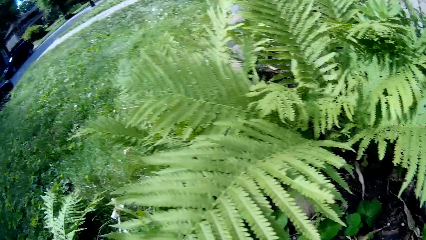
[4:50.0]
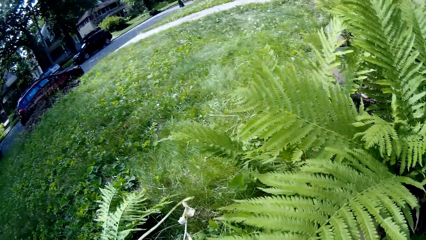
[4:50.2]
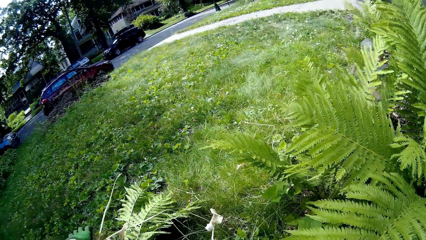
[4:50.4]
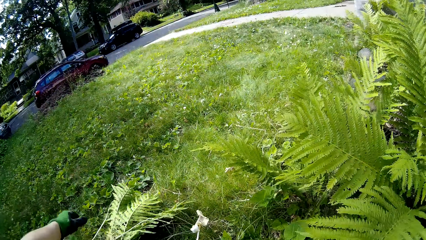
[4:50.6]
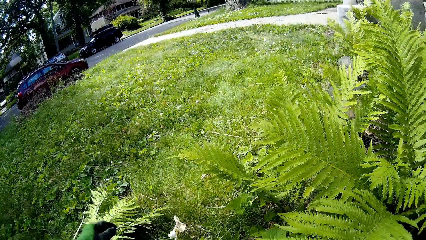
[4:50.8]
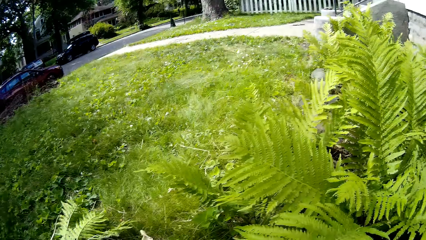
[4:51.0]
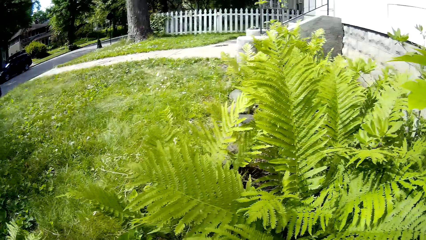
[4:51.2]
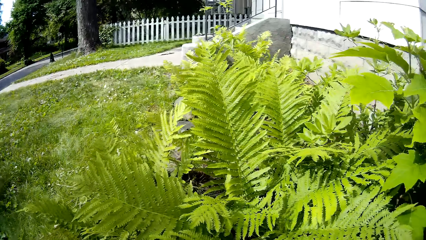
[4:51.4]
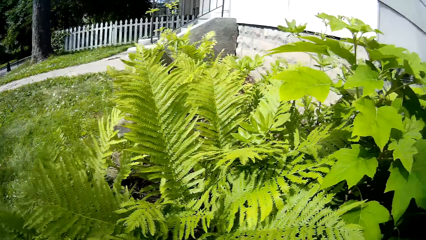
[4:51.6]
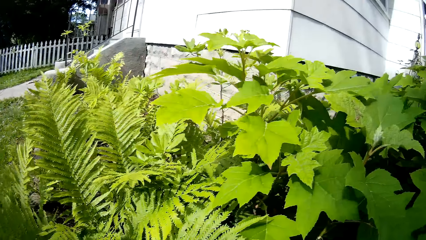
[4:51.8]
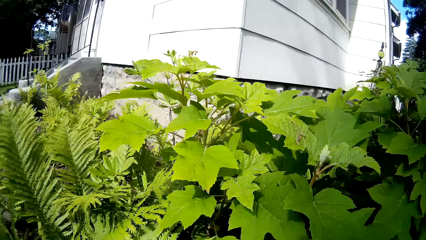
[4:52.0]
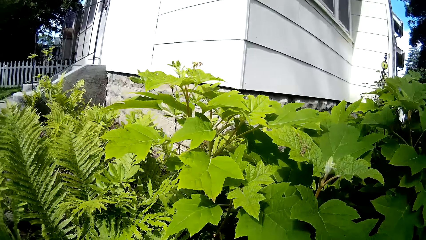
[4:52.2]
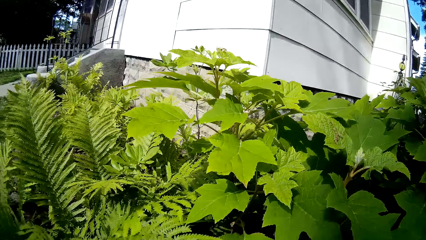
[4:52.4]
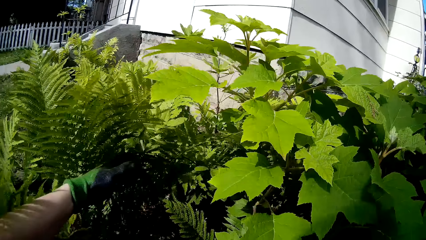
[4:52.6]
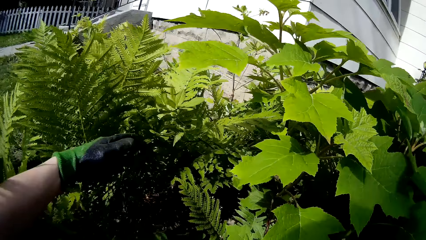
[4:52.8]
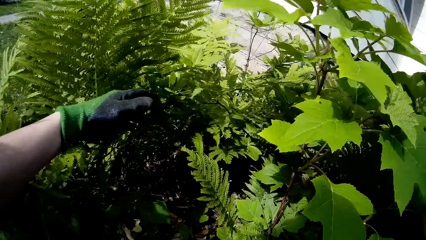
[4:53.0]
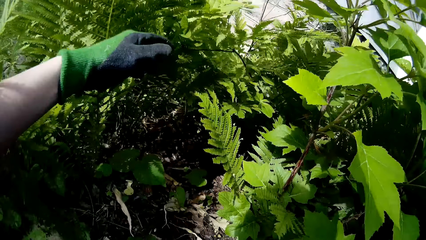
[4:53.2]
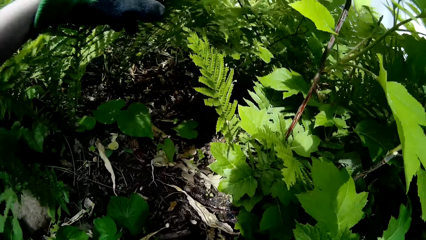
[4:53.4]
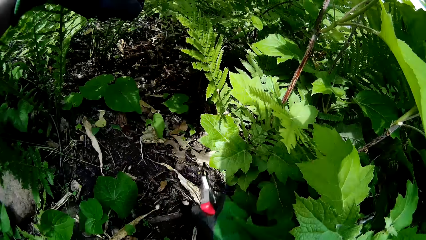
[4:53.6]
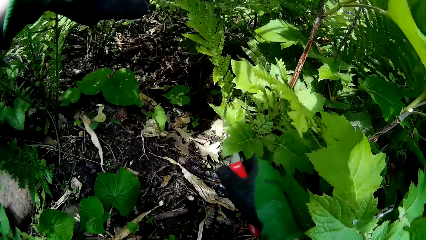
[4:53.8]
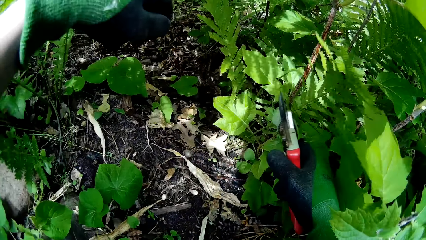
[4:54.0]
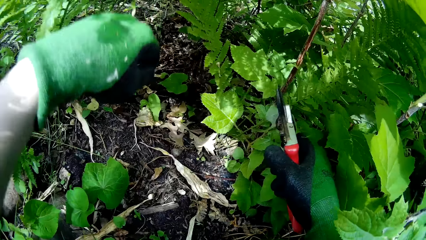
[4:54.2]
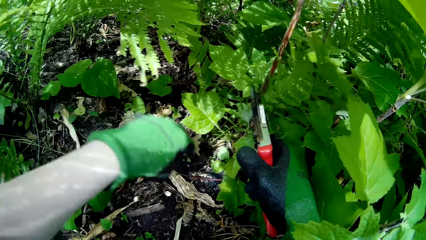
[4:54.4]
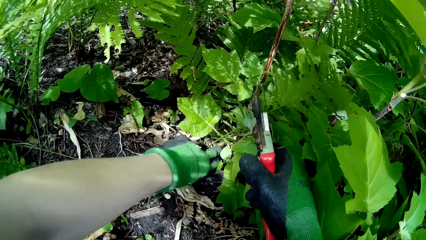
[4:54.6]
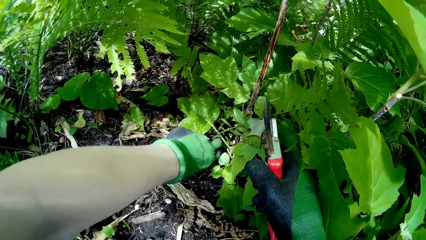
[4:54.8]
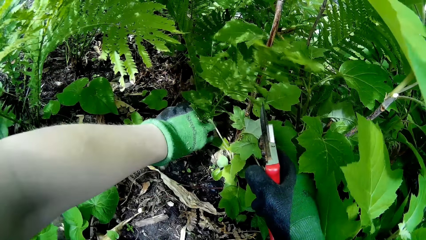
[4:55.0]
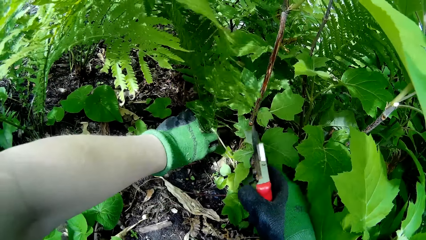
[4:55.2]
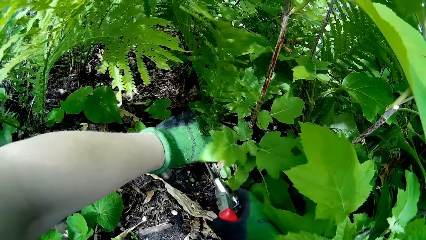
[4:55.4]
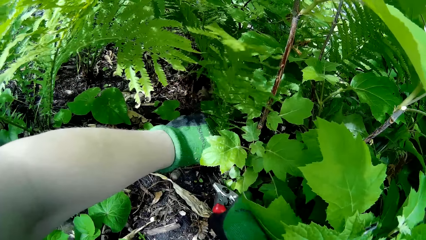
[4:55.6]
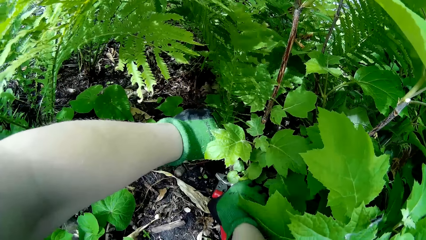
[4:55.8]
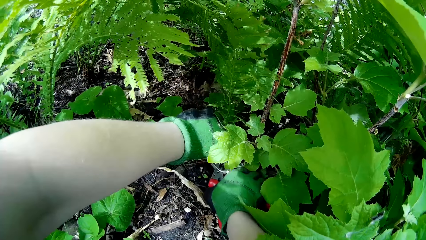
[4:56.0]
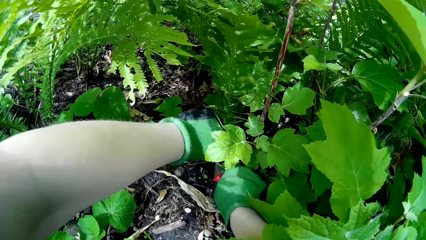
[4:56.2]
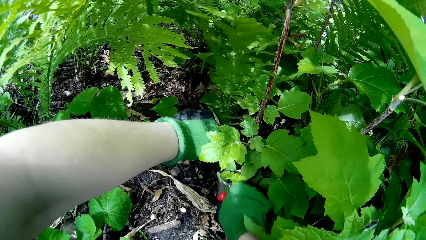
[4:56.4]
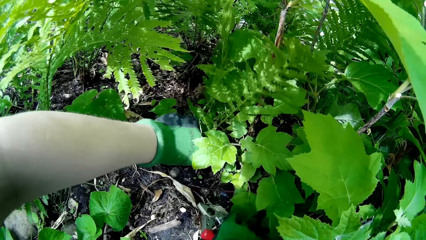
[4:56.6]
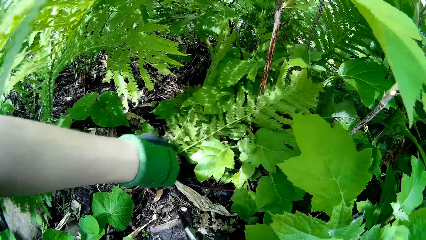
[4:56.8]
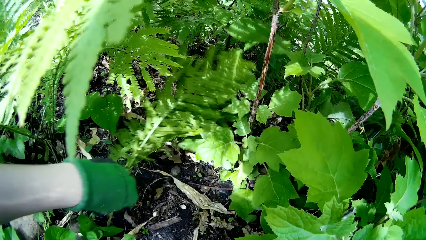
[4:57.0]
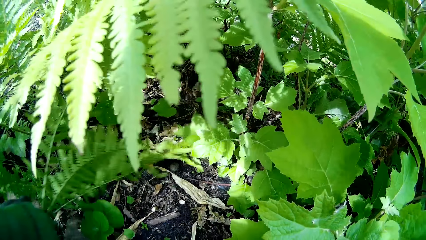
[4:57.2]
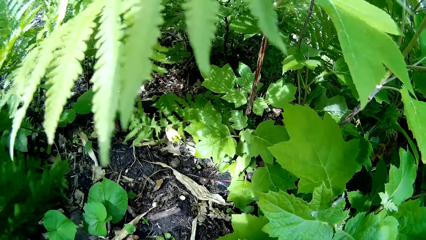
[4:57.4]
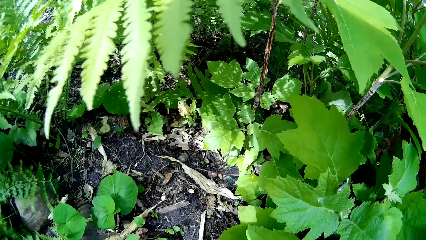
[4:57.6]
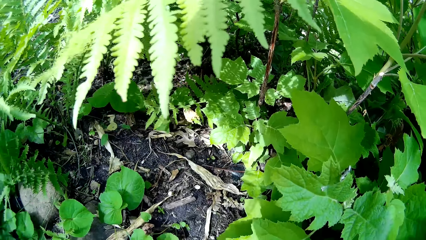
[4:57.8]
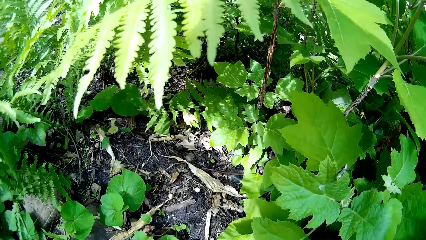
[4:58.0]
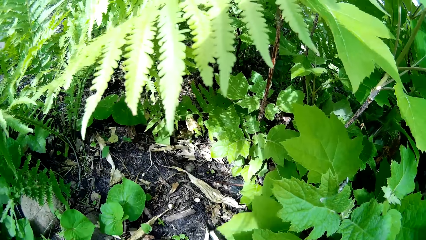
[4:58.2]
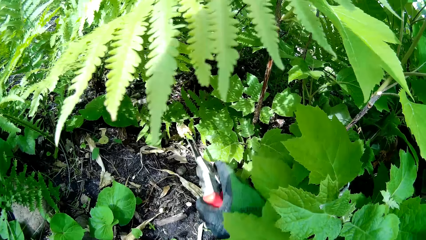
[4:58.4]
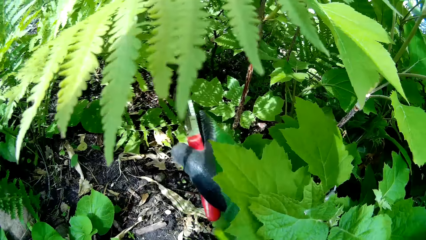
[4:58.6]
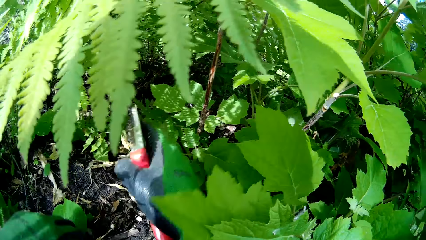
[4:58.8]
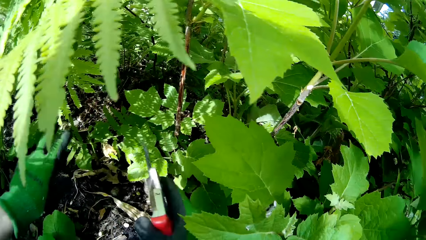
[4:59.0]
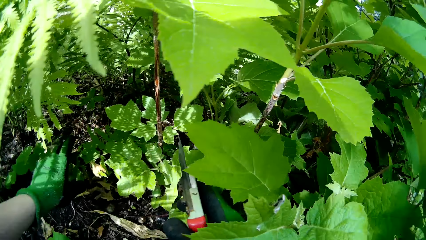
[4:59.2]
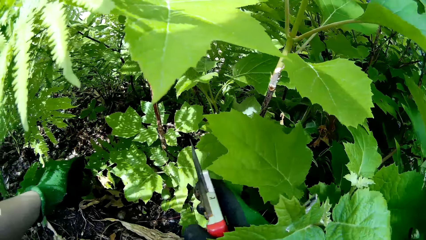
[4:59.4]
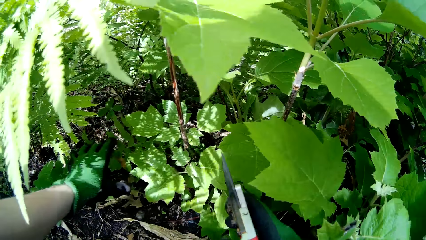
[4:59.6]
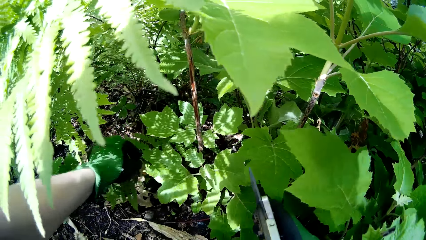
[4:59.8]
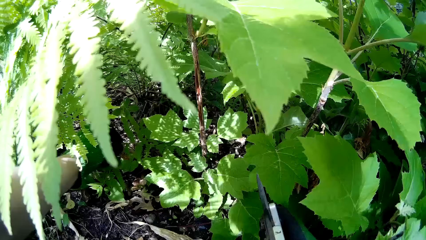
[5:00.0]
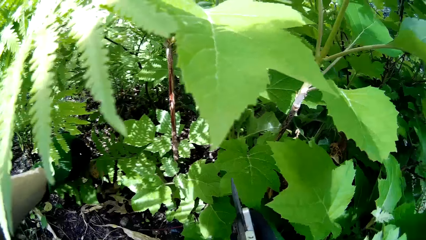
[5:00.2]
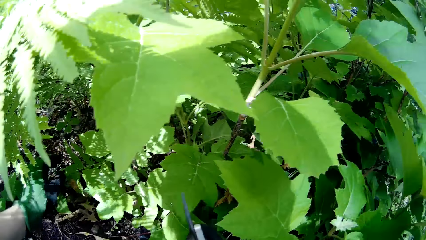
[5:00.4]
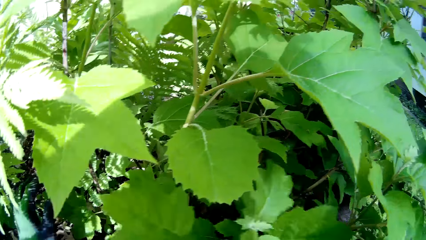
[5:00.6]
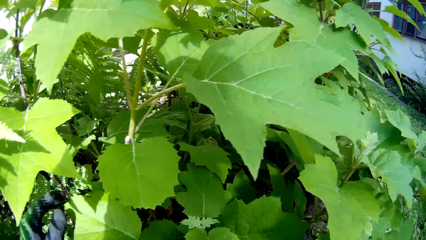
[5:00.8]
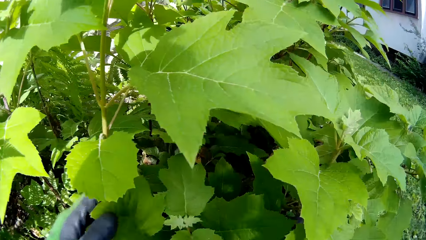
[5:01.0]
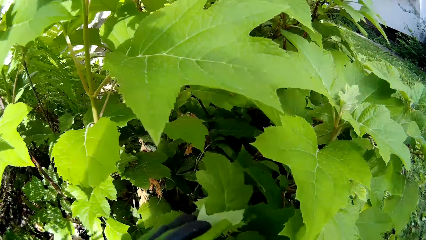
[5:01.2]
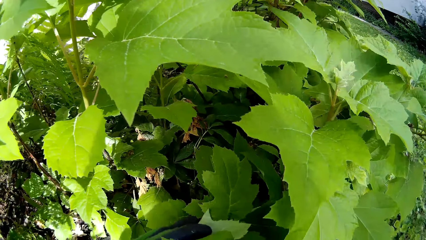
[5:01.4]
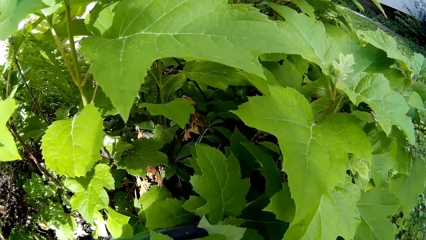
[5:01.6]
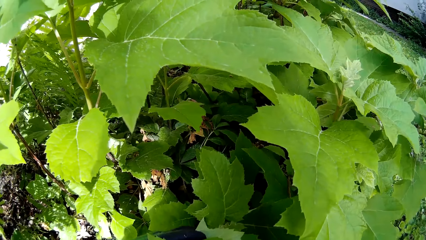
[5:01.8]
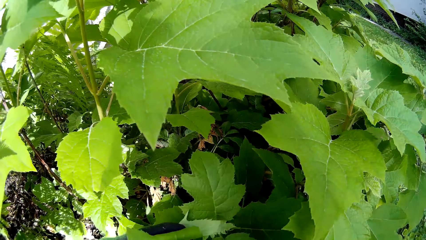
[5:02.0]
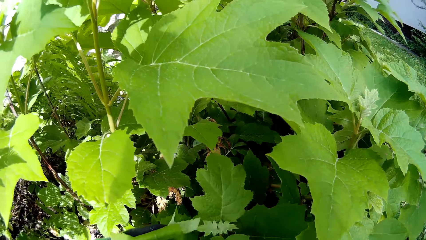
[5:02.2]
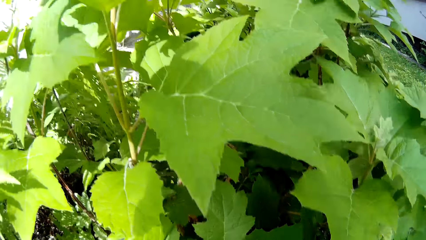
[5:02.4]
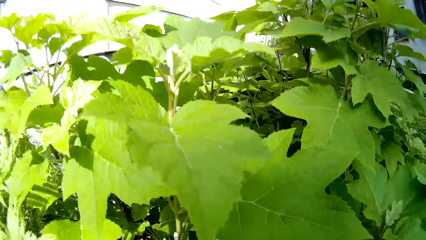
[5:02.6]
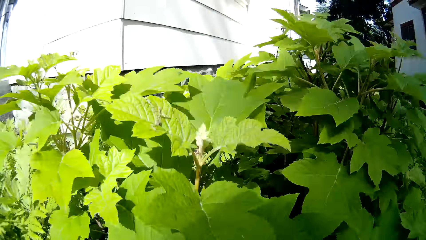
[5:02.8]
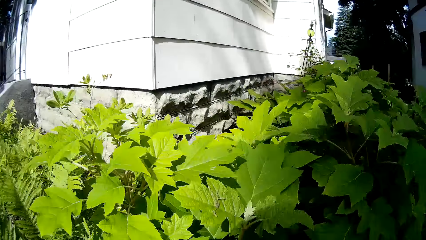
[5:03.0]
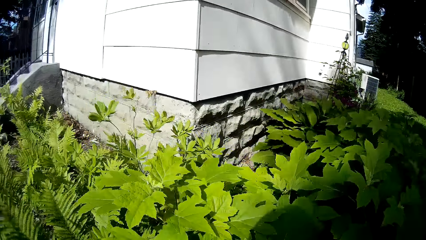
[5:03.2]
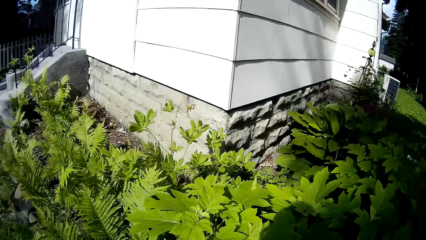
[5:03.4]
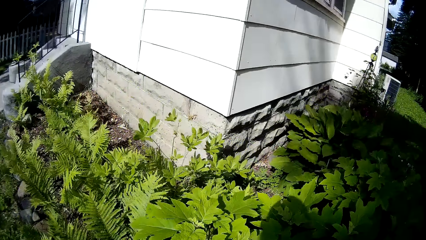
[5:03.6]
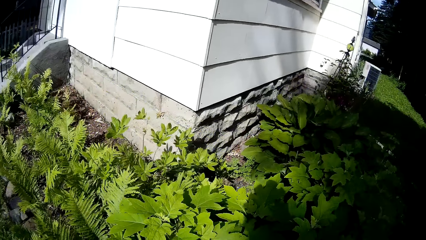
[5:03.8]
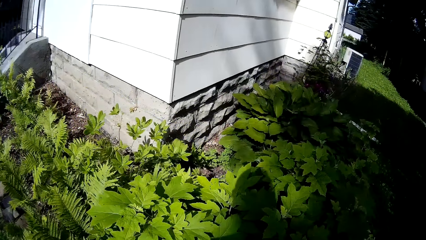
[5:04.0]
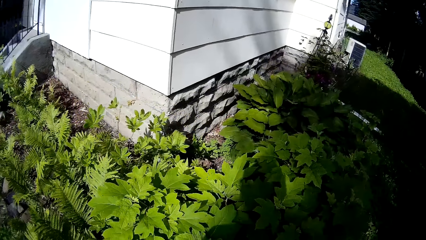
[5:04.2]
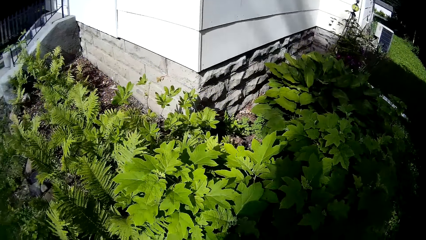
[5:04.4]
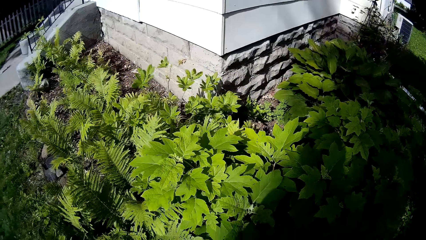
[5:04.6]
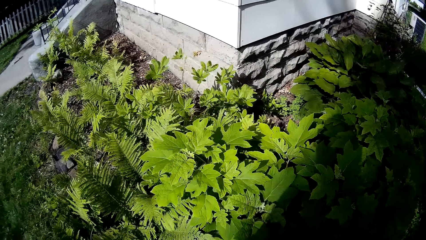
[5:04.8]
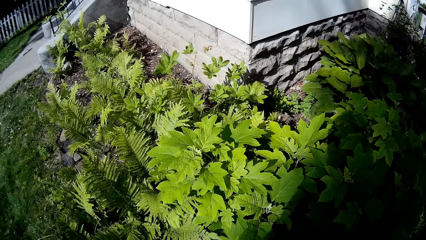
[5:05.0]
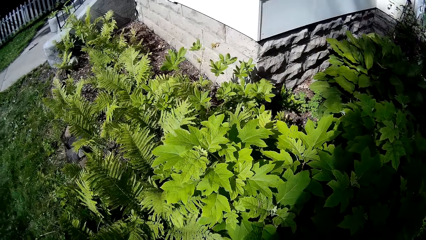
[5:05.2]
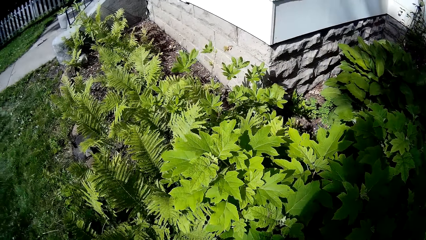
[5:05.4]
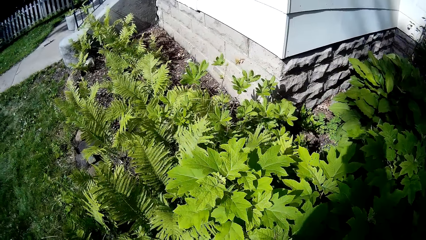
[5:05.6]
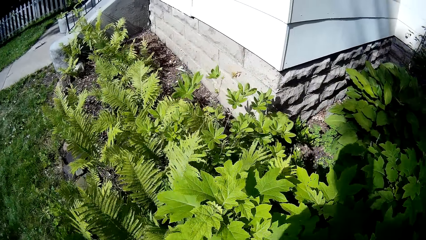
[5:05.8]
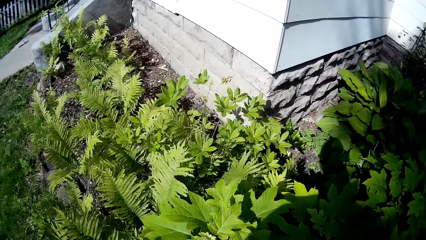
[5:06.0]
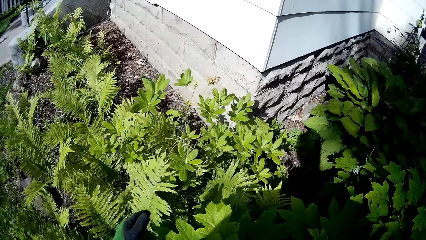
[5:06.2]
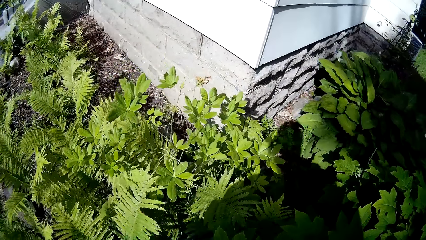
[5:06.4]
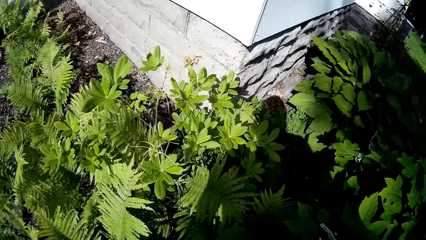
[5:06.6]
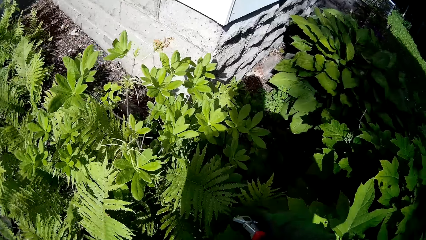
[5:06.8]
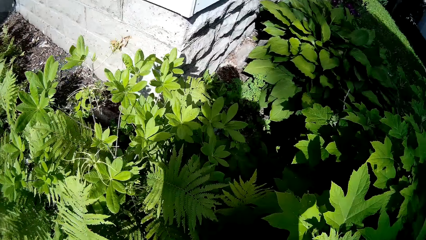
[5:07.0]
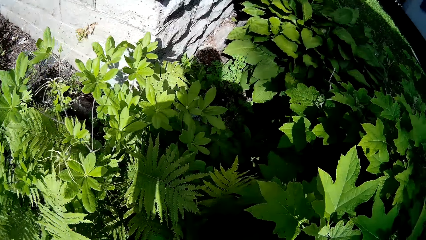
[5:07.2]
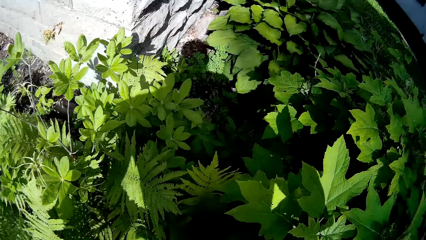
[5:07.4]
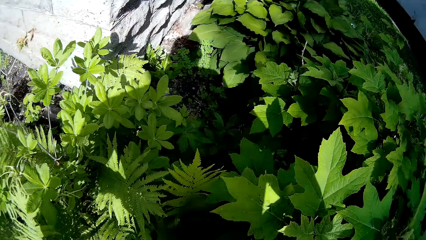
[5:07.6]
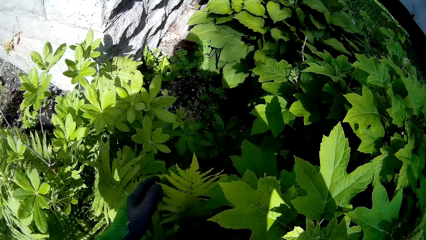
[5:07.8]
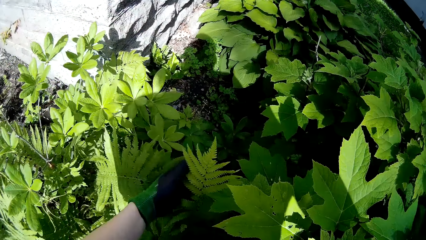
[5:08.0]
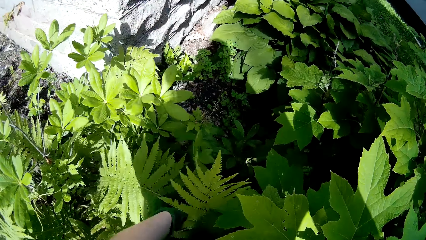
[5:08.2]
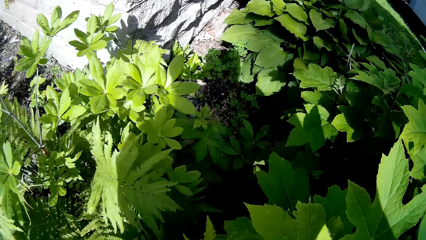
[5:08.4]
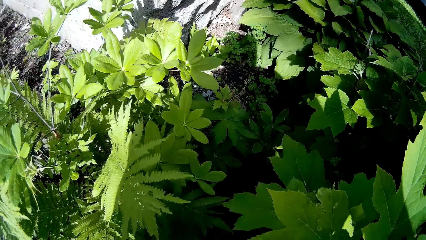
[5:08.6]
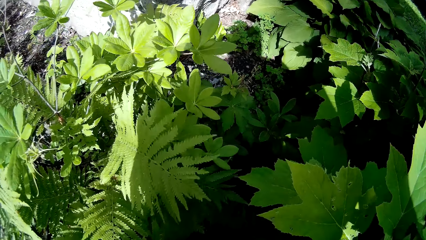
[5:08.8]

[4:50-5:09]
The camera wearer throws the grasses on a pile of grasses on the ground with his left hand. He pushes aside a grass with his left hand repeatedly. He holds grasses with his left hand. He throws the grasses in his left hand to the ground. He rumples through grasses with his left hand. He does it again.
